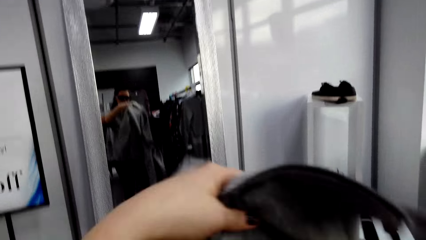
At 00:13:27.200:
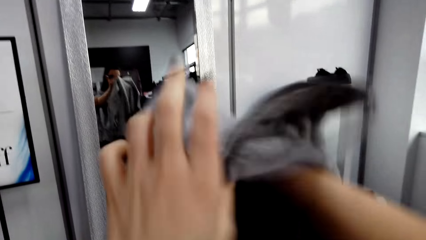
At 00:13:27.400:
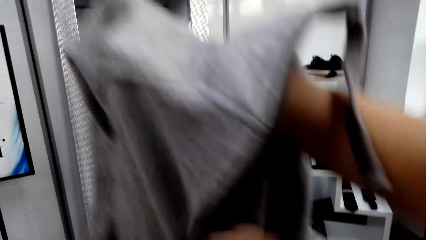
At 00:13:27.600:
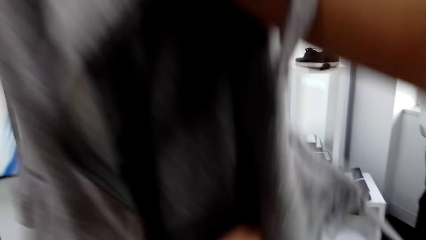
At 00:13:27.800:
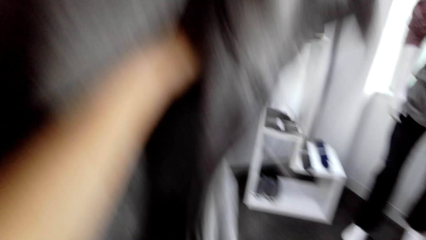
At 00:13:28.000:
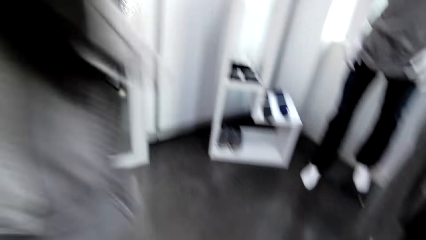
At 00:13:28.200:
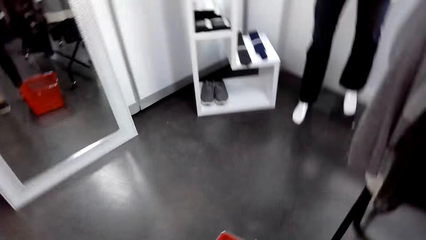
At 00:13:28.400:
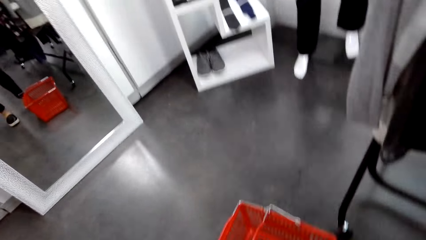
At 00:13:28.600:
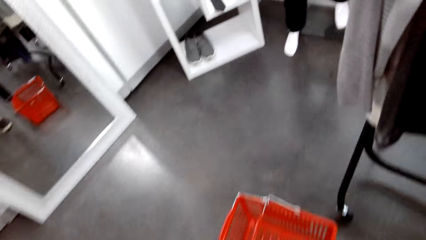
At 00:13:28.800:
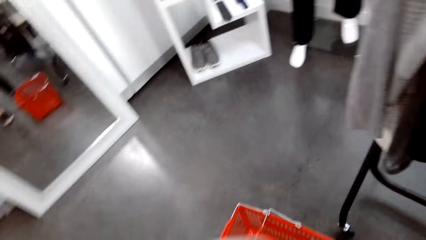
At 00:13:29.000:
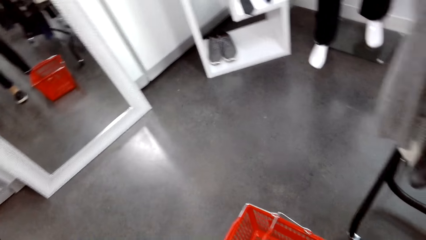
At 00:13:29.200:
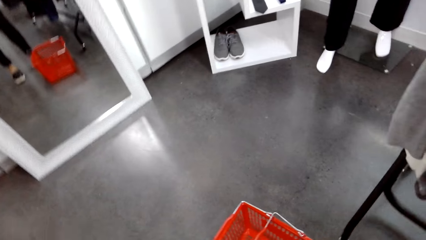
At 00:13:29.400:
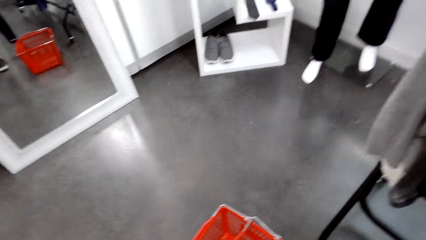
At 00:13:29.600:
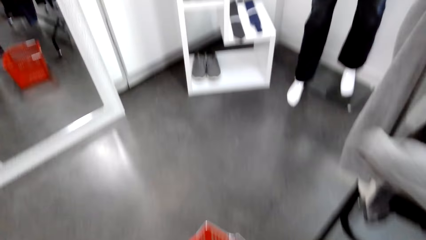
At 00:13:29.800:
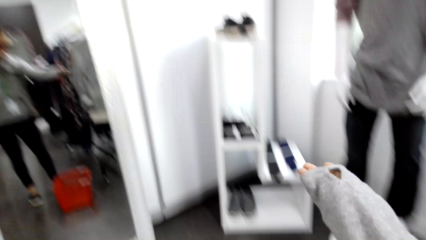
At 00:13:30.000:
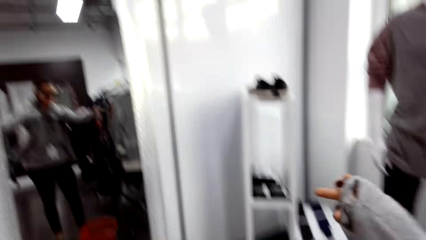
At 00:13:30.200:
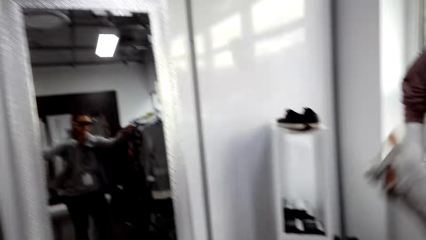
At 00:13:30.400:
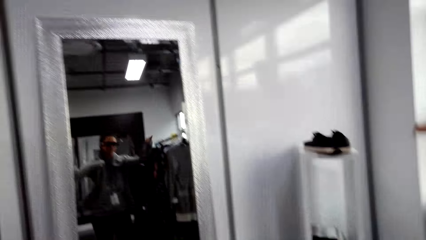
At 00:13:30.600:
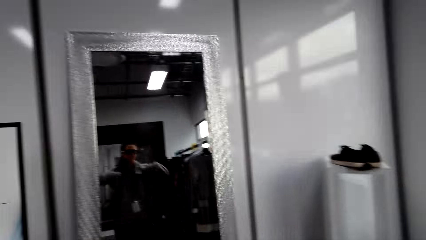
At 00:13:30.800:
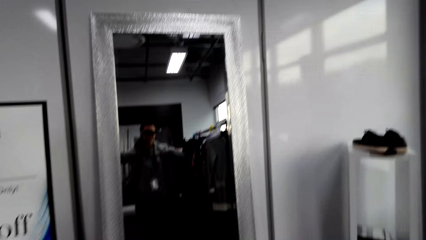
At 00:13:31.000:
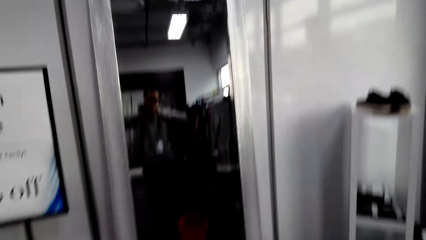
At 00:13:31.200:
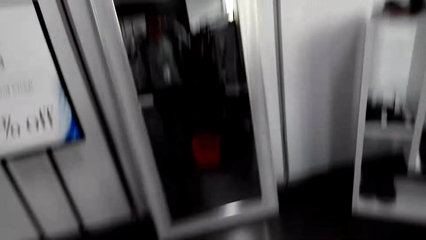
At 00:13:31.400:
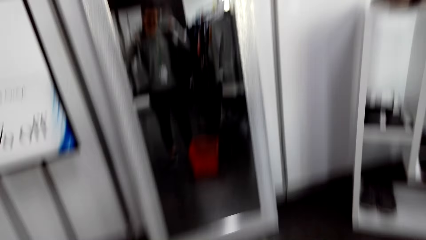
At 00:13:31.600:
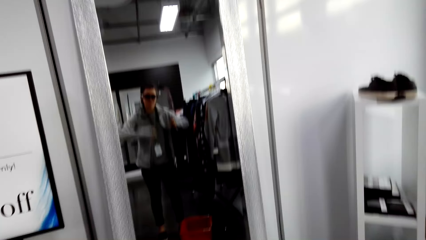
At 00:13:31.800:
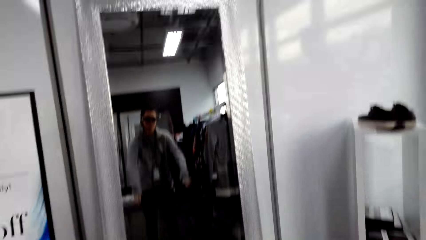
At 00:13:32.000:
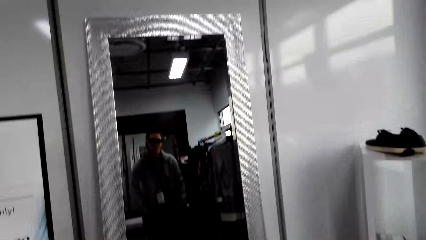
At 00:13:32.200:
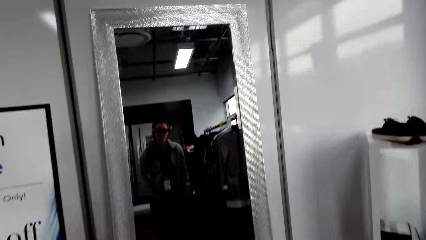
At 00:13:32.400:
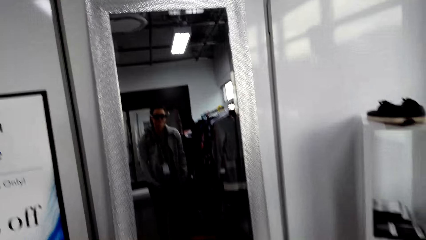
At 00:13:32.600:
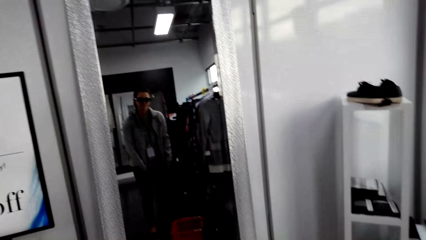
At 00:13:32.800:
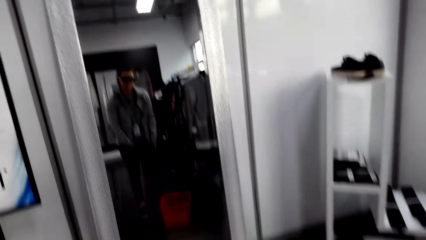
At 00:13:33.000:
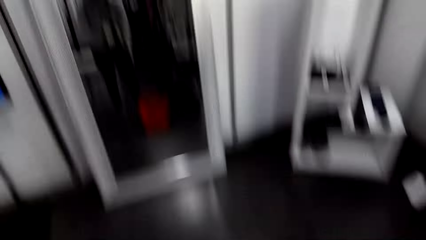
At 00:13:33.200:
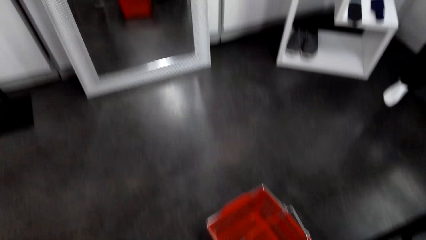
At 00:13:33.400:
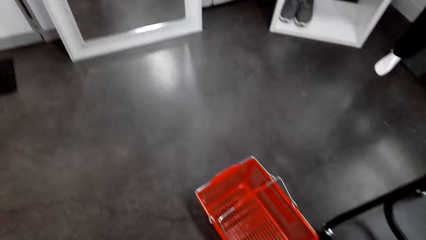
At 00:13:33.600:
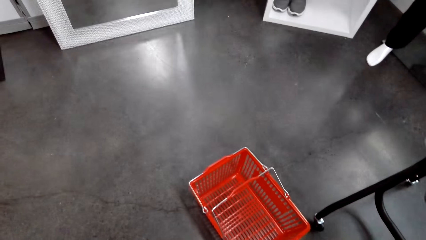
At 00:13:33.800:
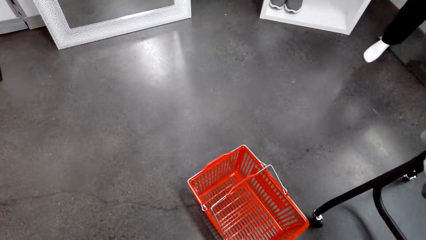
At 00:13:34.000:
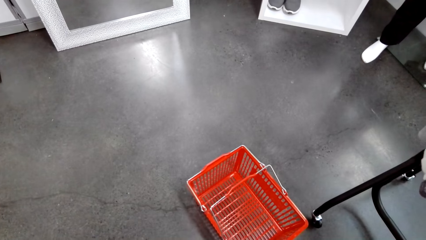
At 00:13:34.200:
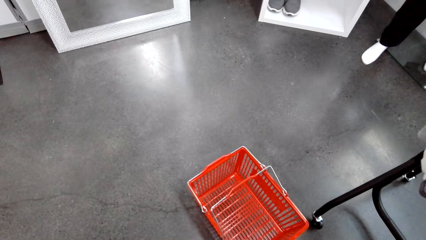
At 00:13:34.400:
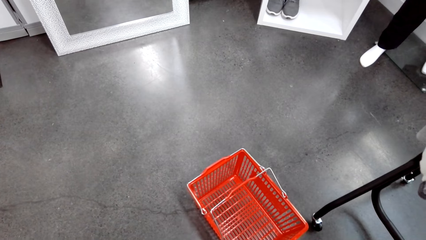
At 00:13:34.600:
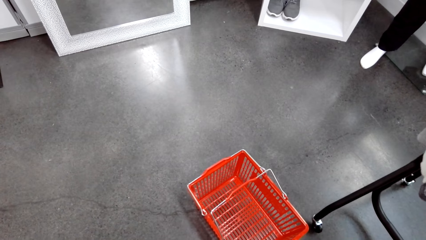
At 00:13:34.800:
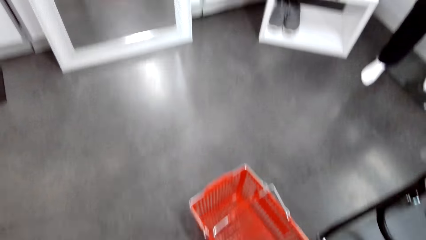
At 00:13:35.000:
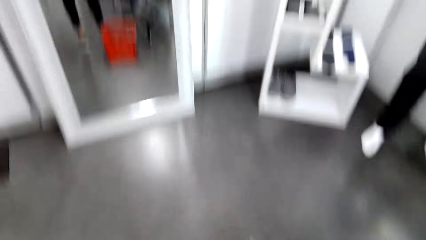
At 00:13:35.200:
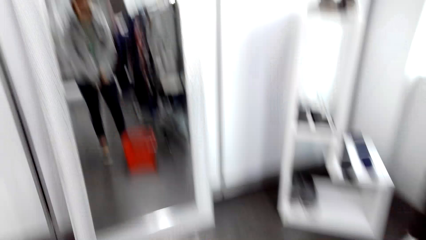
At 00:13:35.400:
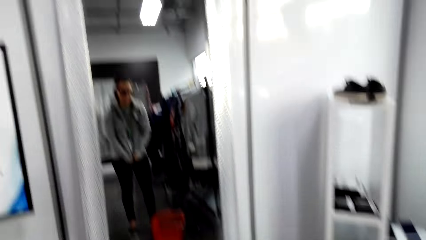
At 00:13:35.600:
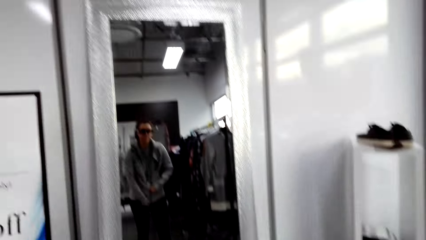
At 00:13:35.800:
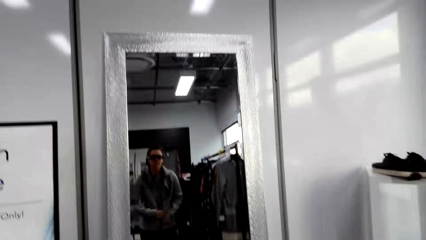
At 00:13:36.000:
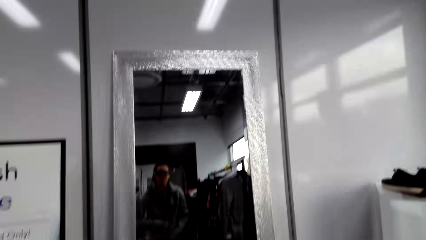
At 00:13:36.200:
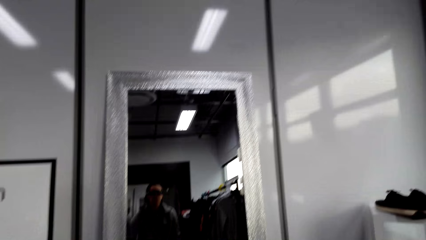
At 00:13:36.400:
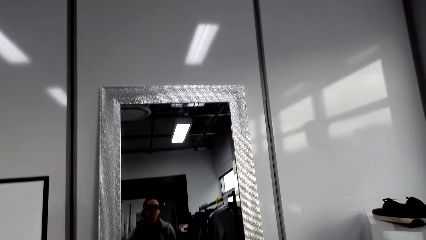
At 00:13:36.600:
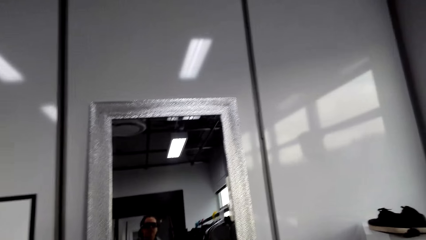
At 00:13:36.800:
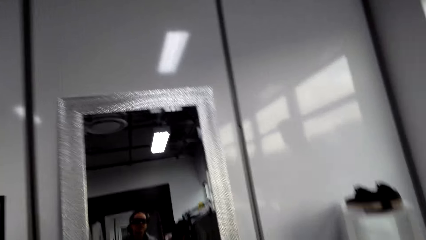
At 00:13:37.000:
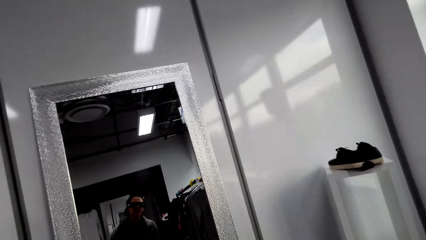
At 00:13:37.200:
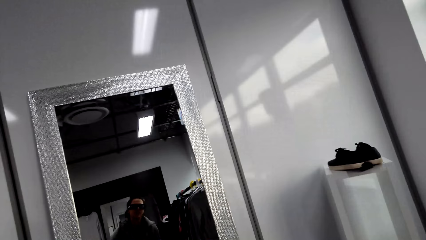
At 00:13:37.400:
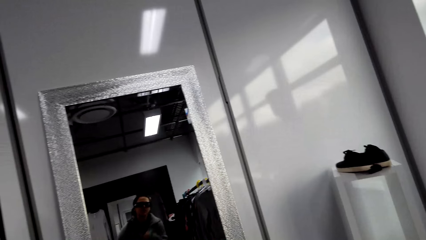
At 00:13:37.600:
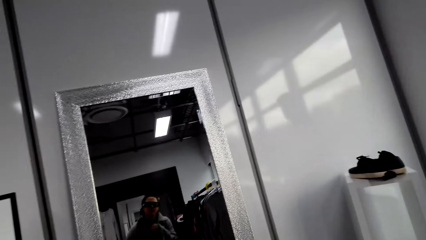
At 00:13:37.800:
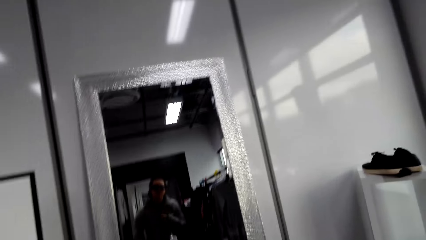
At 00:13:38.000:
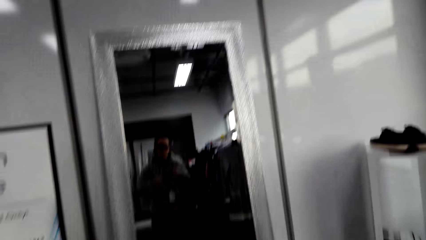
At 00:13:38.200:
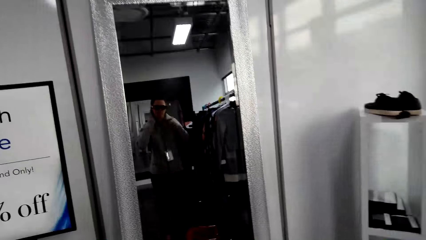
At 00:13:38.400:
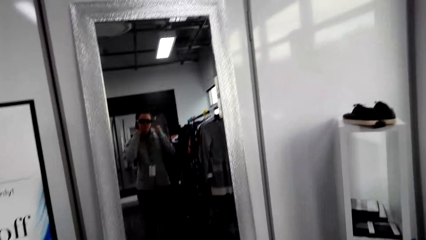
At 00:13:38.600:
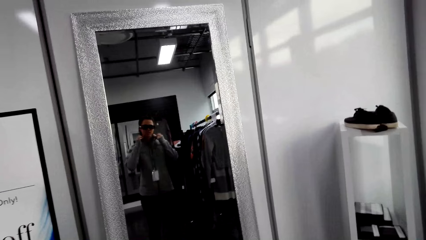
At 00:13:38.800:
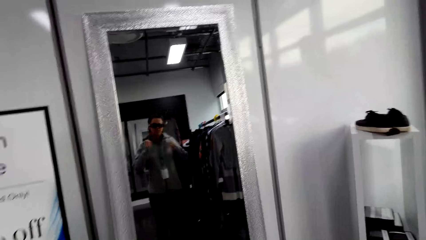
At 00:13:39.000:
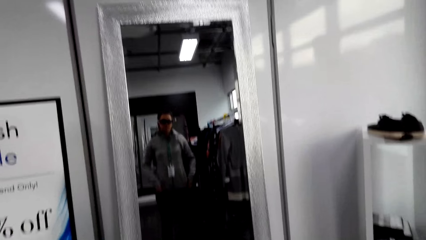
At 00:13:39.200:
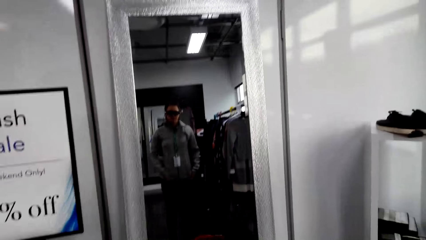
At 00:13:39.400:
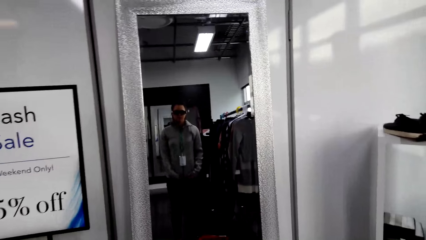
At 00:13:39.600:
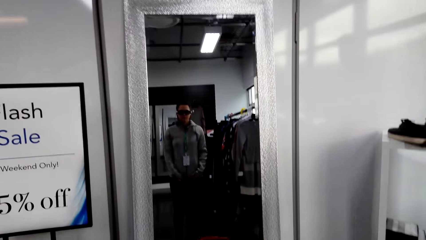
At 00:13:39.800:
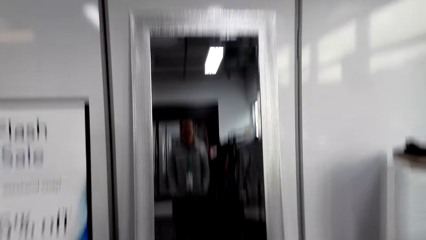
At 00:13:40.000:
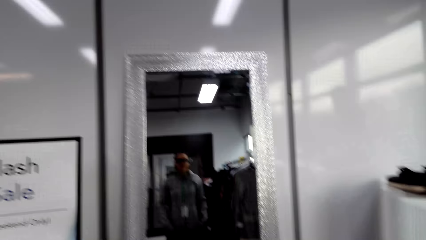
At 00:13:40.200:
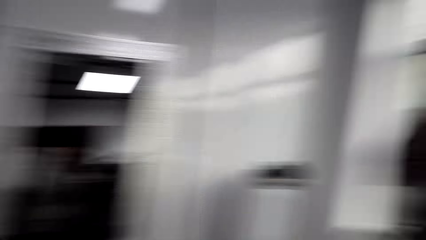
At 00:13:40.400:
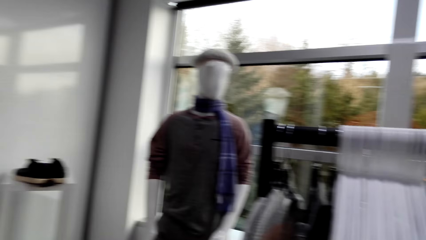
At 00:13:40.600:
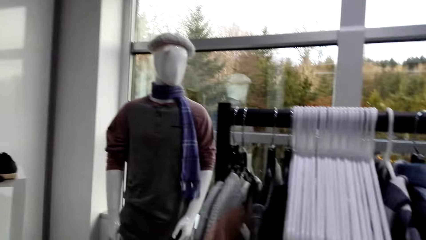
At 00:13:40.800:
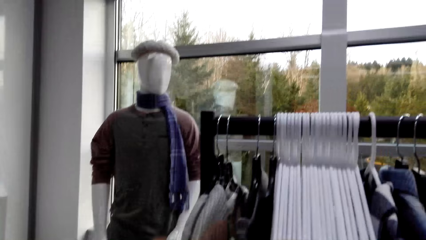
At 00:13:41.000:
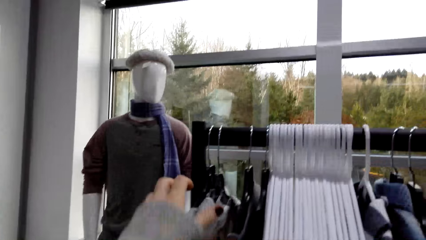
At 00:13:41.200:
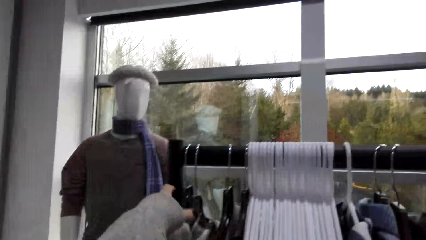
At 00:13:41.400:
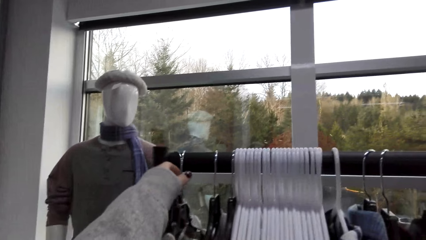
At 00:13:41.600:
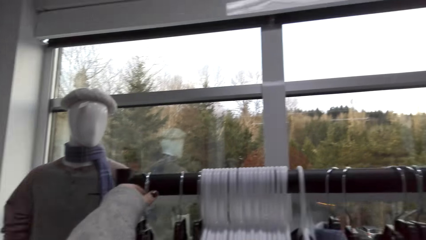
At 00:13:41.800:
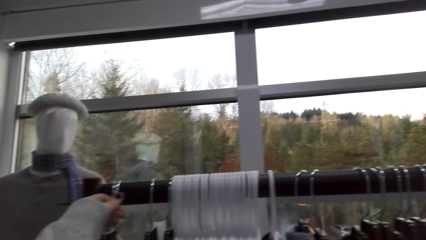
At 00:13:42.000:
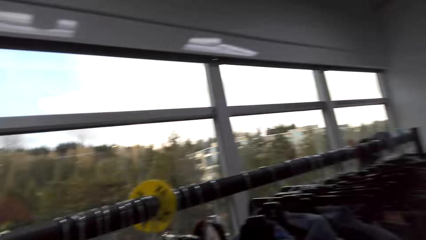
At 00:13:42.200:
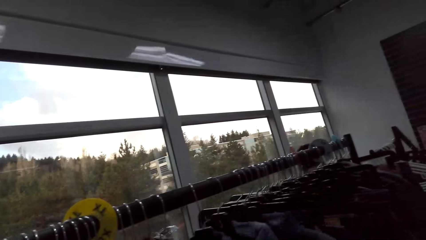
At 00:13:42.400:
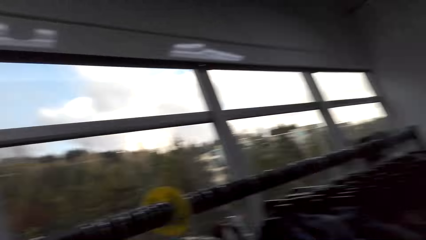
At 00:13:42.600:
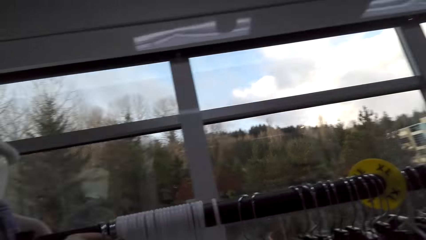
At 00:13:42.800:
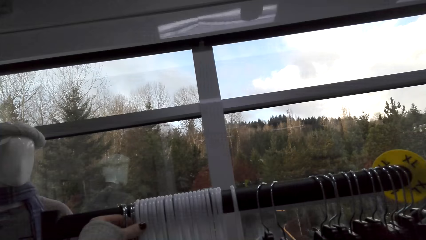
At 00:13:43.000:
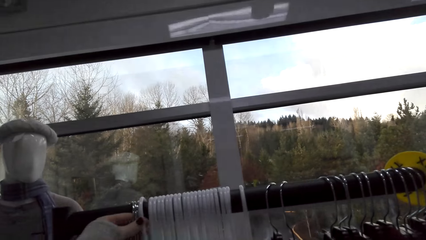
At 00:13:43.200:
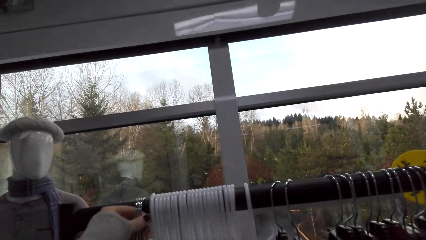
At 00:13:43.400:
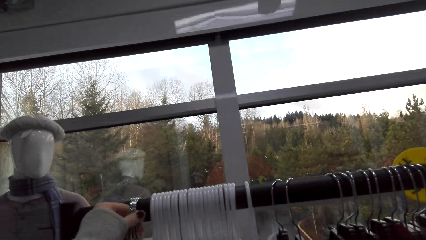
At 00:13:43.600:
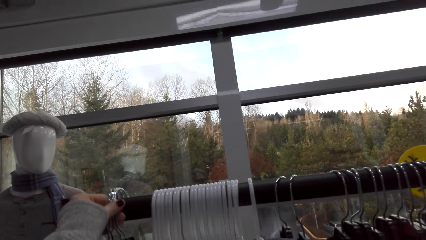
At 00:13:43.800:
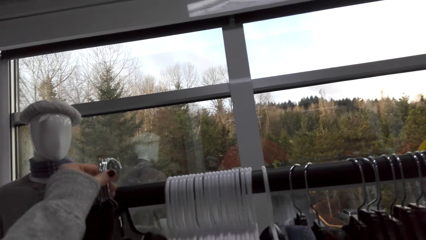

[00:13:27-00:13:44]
The camera wearer puts on the sweater. They stare at the floor. They stare at the mirror. They pick up the clothes with the left hand.
